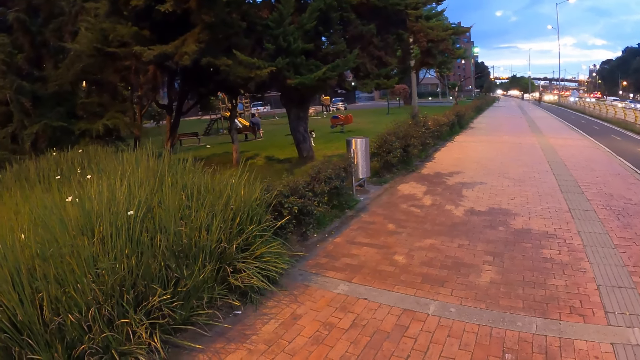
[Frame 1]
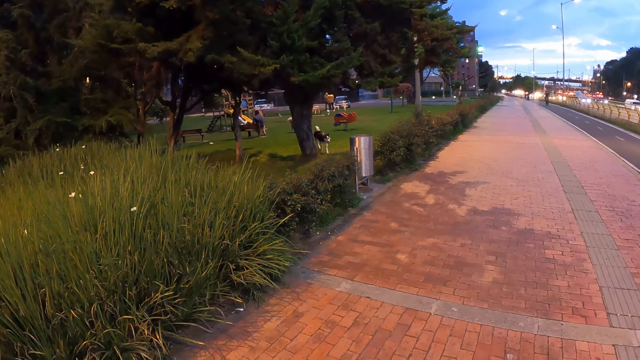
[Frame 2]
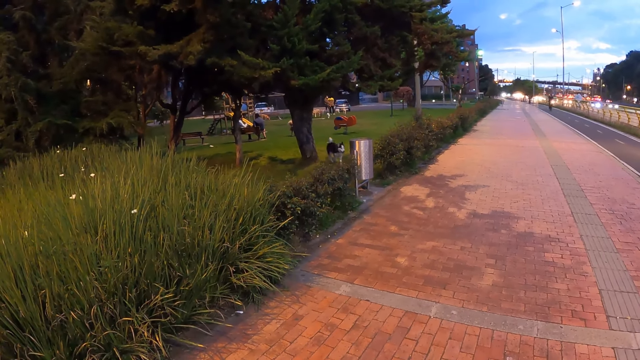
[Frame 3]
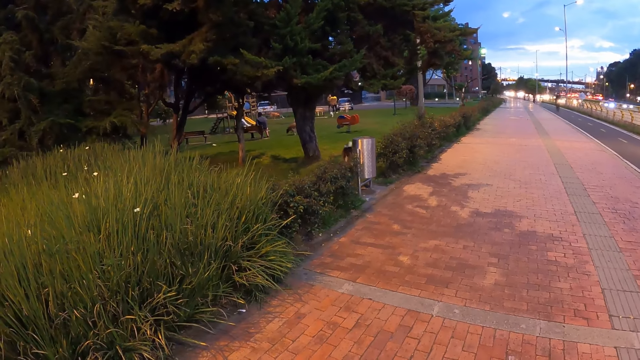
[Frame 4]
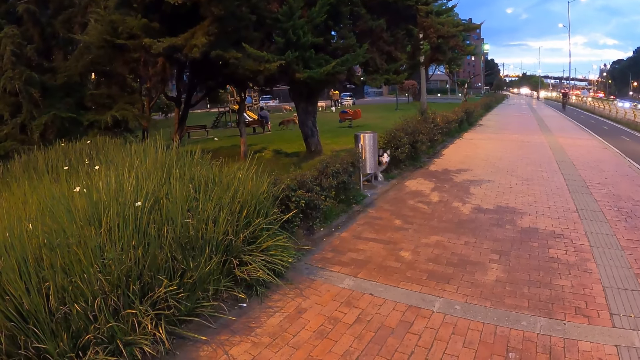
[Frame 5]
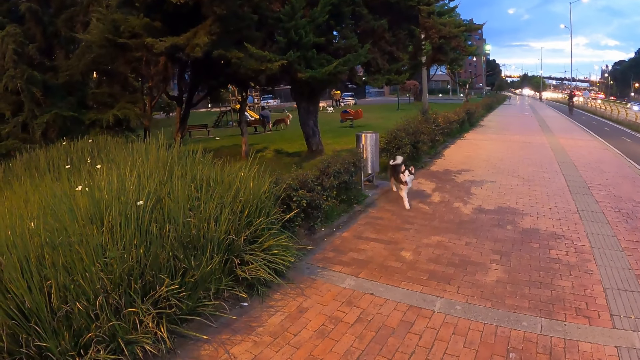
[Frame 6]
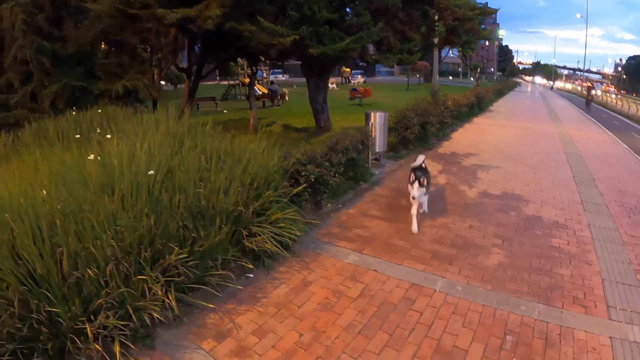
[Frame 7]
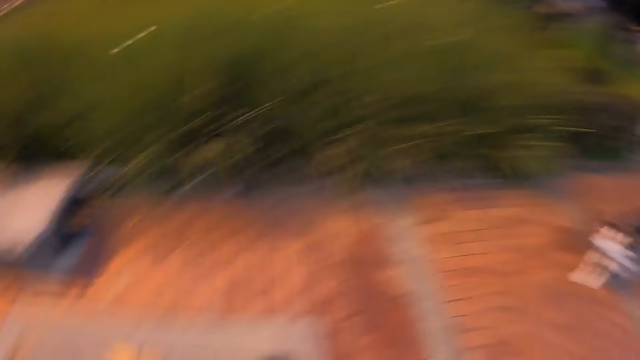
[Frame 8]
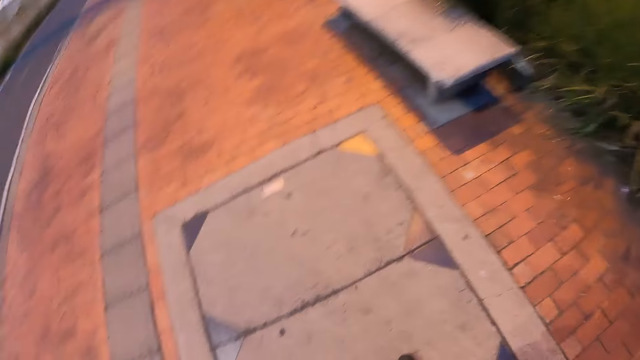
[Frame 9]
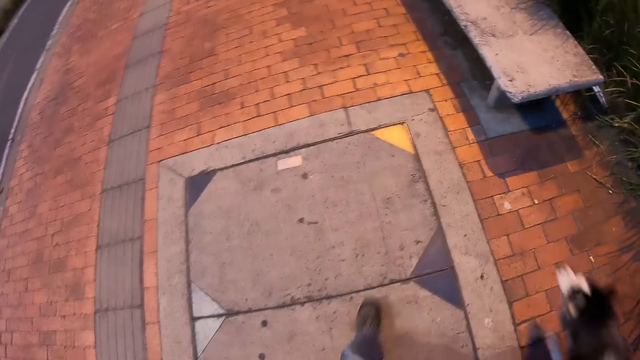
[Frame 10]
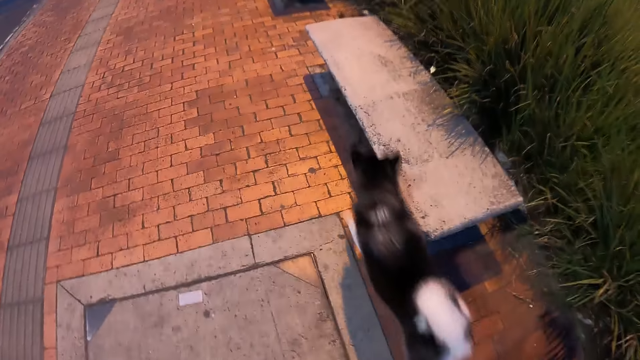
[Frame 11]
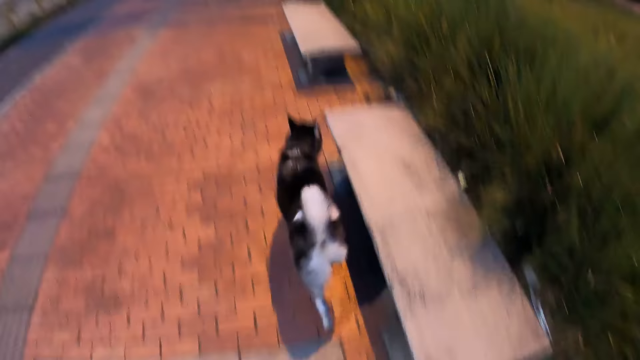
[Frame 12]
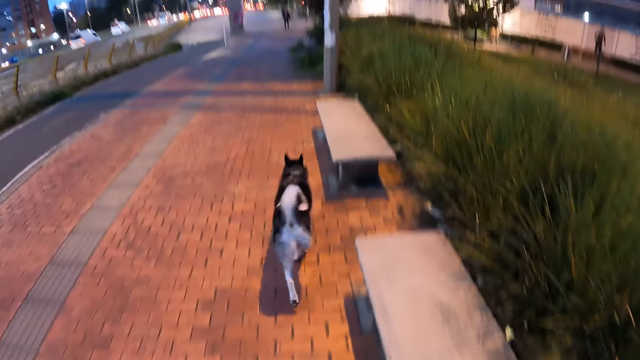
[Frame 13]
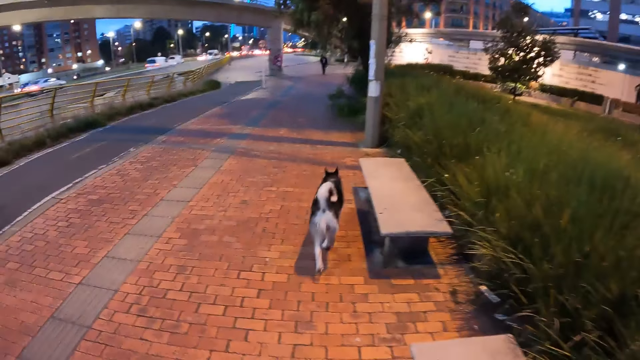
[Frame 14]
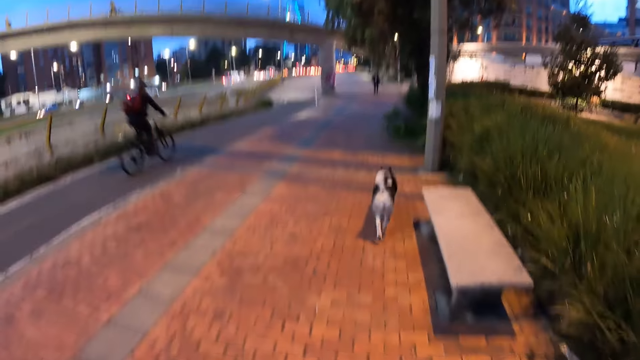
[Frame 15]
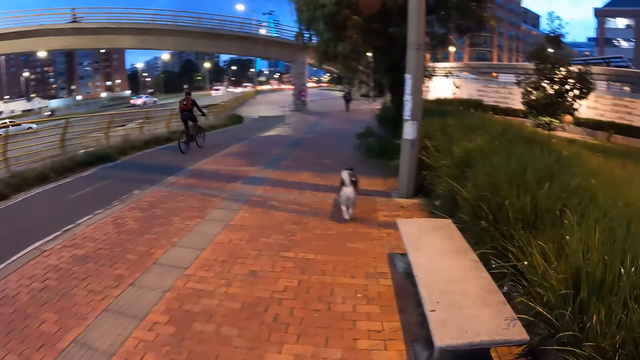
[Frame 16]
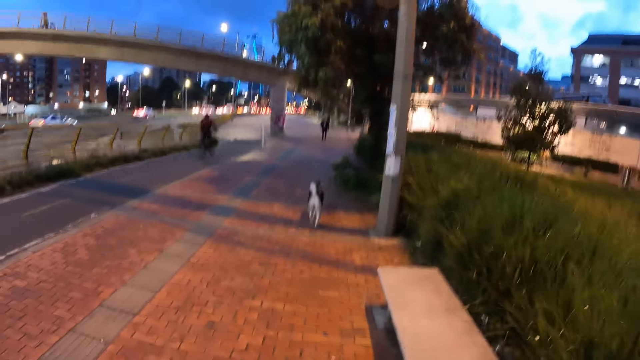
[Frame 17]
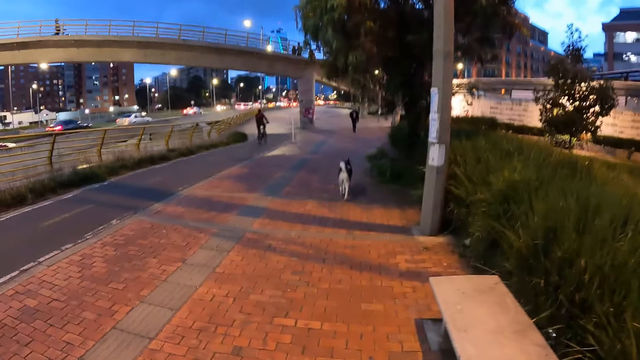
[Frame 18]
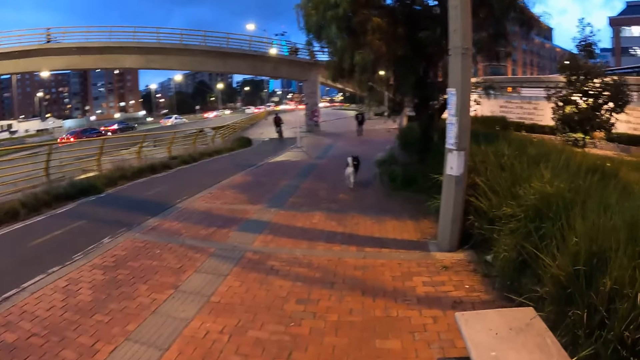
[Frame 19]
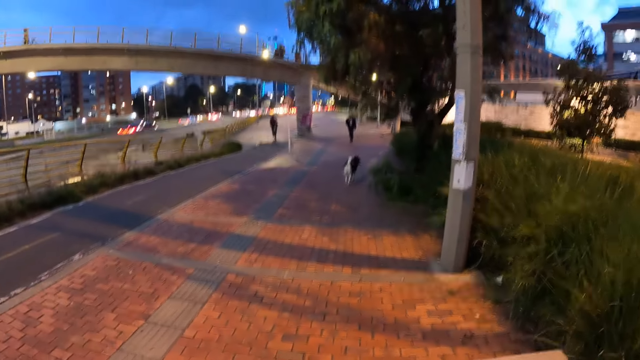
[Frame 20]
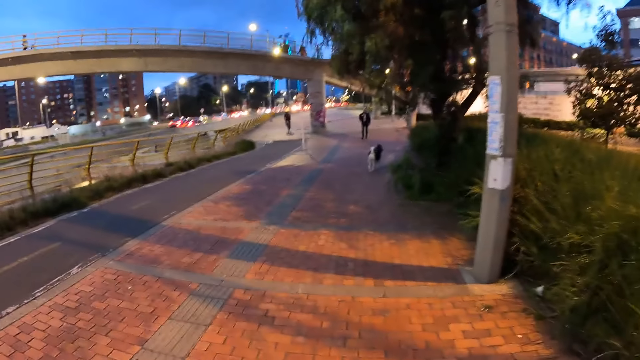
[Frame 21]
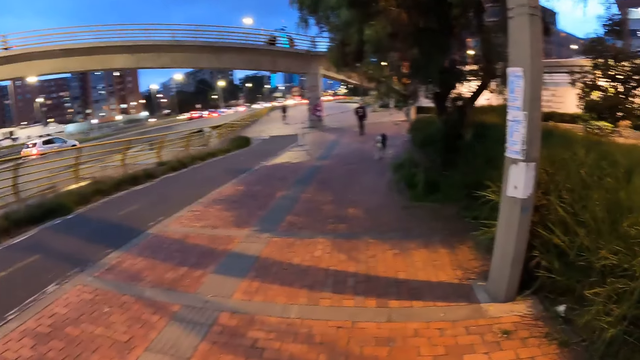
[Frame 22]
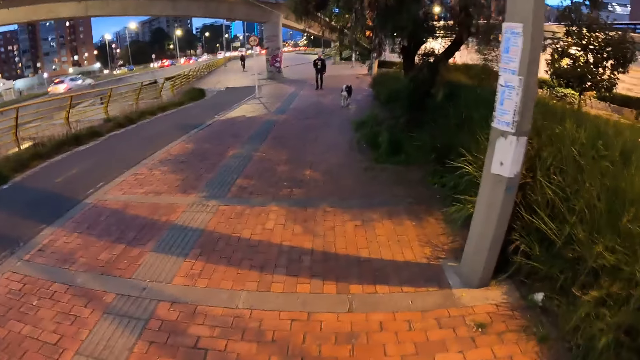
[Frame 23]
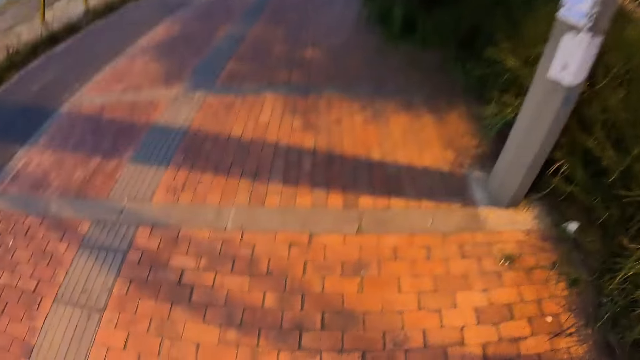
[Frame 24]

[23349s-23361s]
The dog runs out of the dog park. The camera wearer takes a walk with the dog on the roadside walkway.

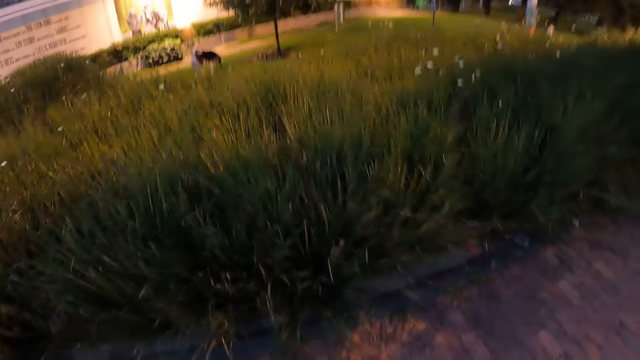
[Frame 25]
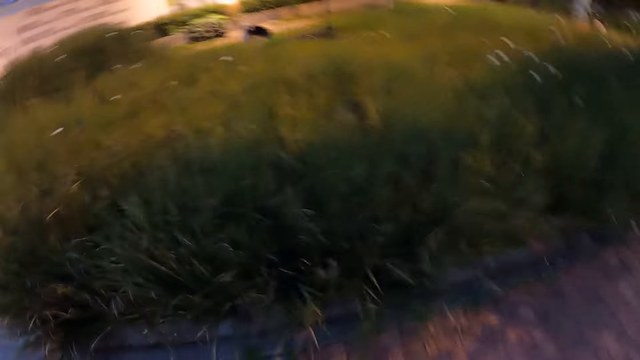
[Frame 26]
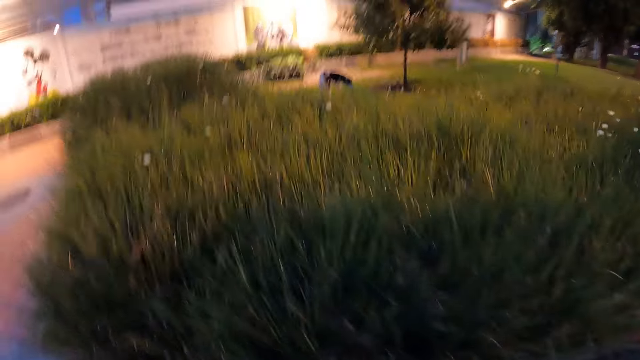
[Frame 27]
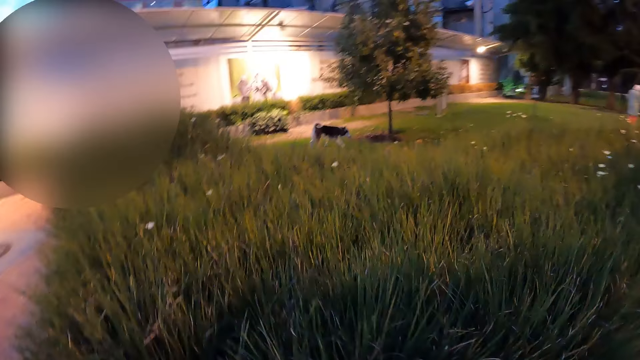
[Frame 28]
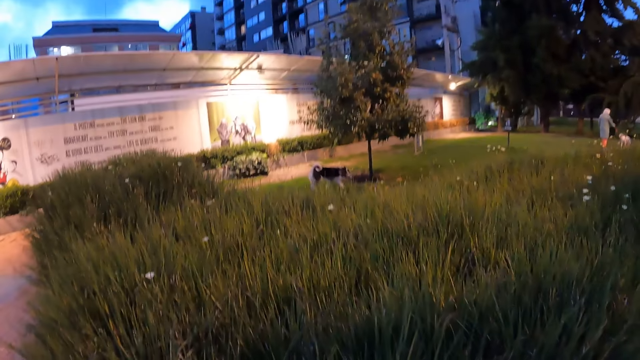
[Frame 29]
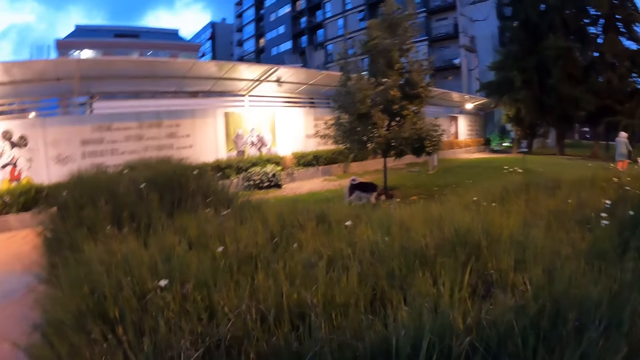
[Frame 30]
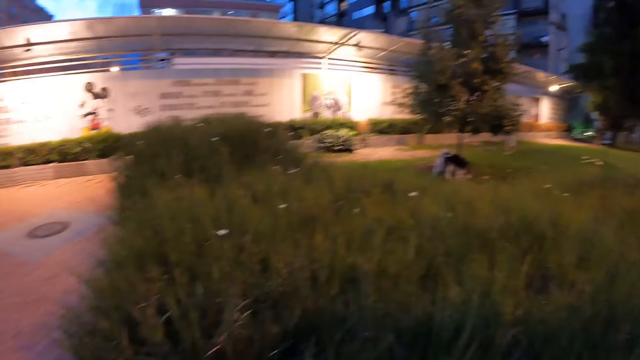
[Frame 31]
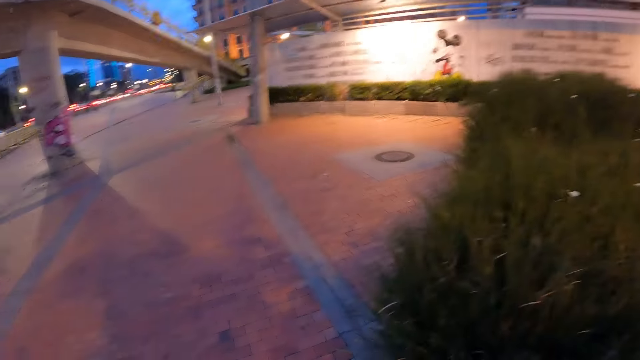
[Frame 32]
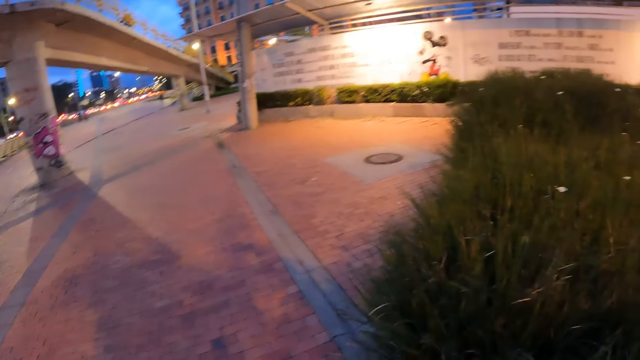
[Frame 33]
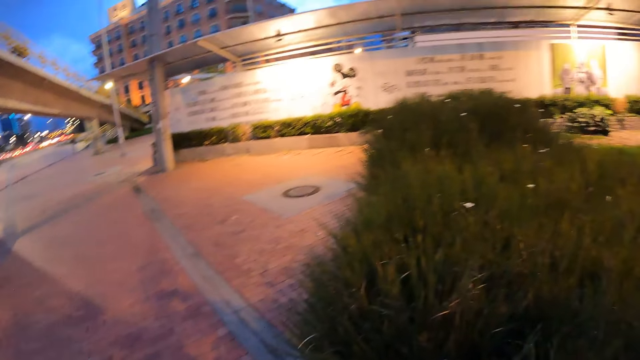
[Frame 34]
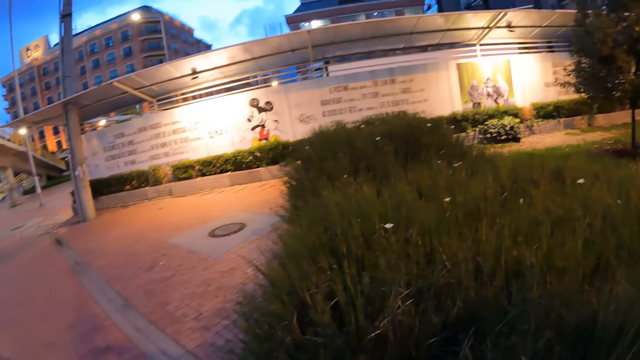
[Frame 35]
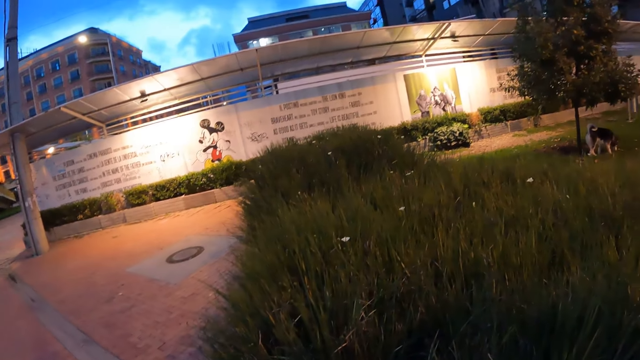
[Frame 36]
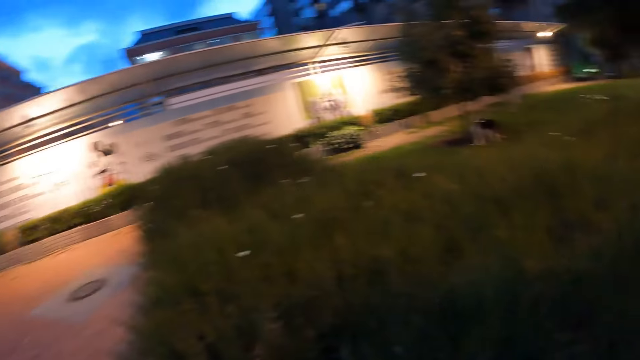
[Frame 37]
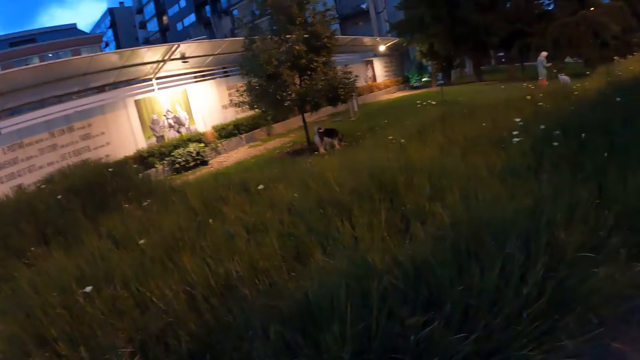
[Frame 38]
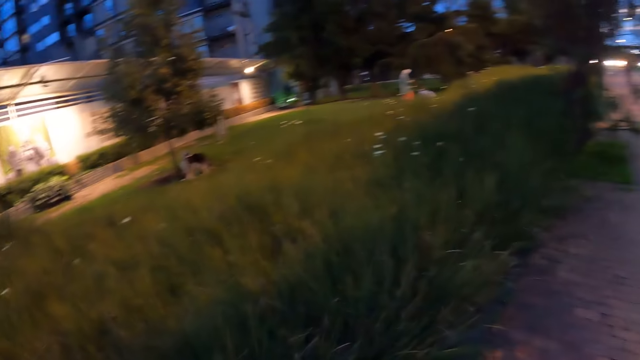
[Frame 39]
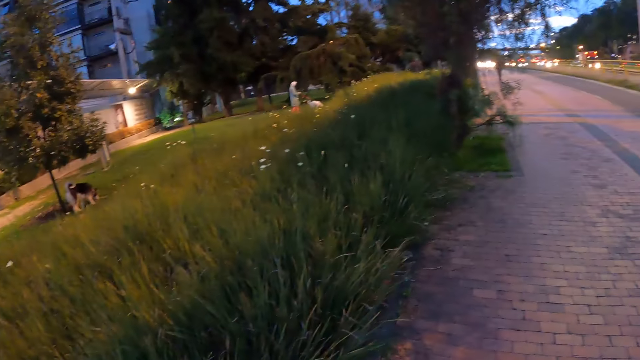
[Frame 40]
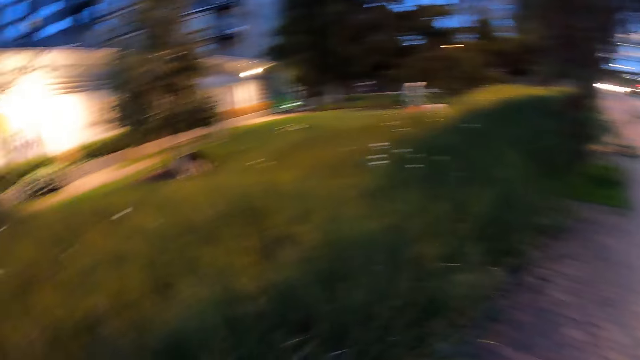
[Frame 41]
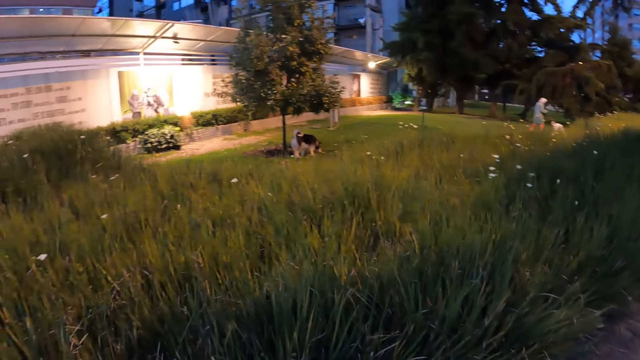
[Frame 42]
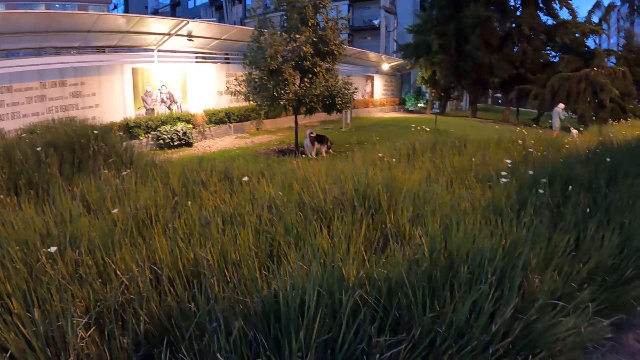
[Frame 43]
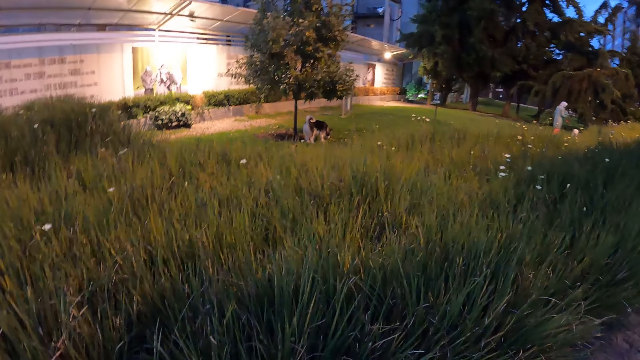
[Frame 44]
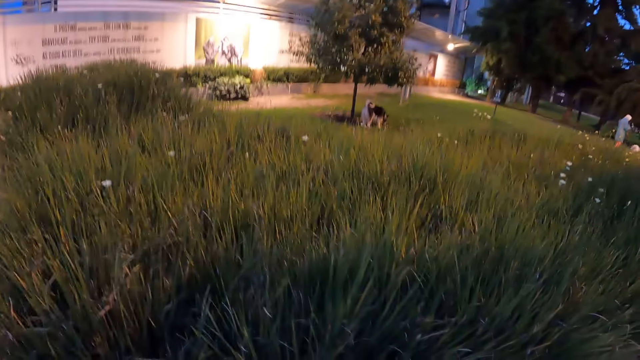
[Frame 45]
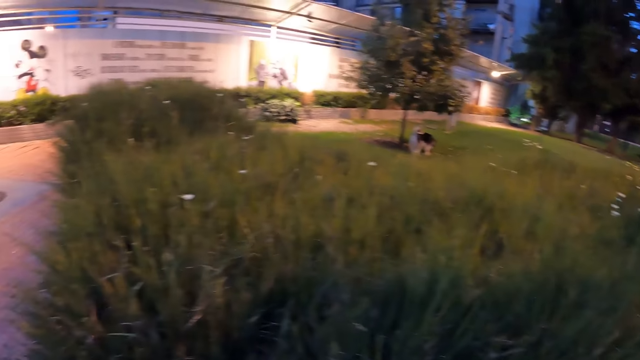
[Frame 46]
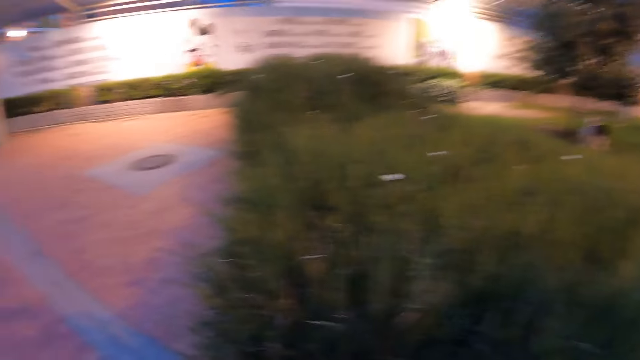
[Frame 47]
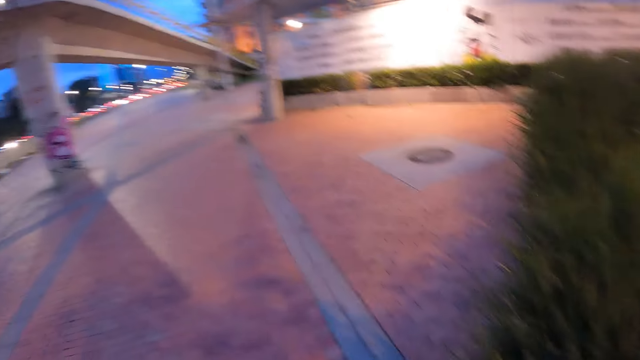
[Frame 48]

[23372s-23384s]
The camera wearer looks at the dog.
